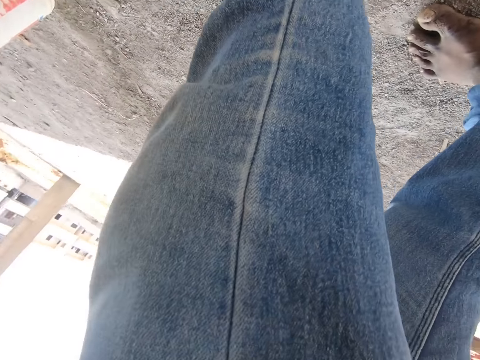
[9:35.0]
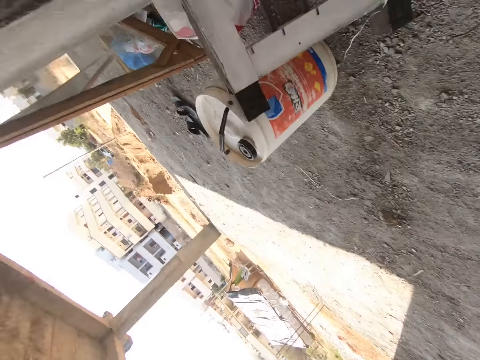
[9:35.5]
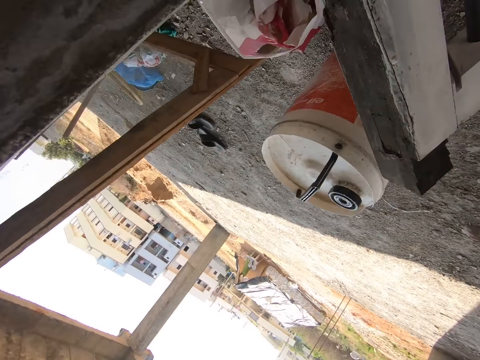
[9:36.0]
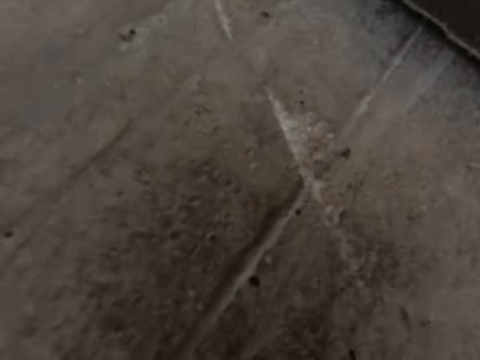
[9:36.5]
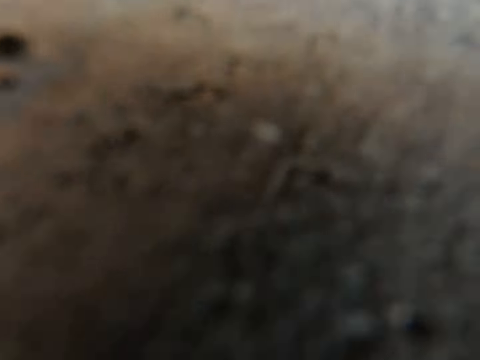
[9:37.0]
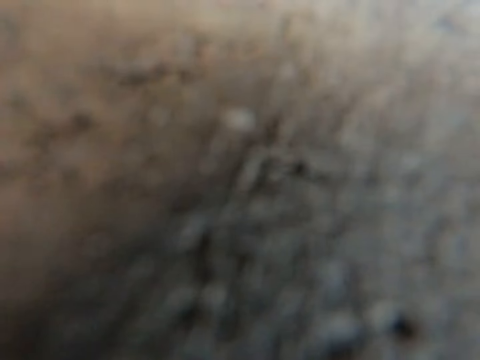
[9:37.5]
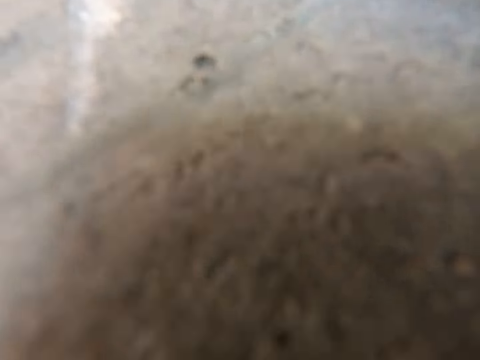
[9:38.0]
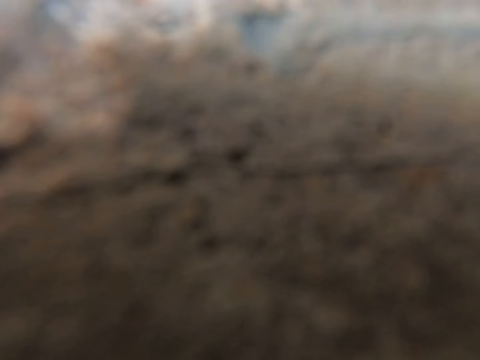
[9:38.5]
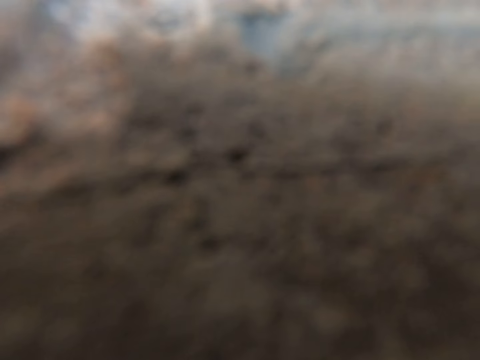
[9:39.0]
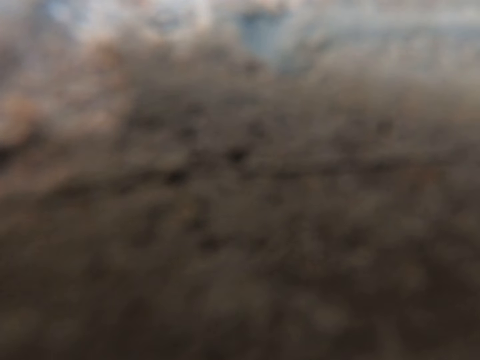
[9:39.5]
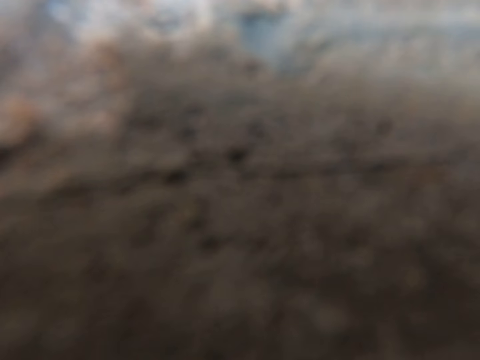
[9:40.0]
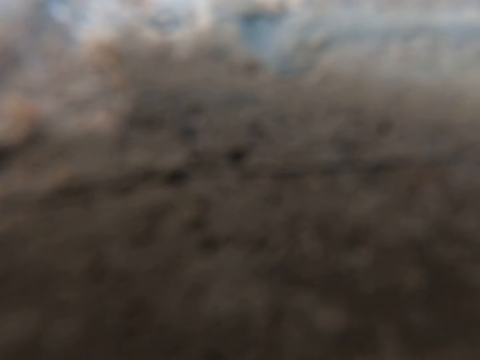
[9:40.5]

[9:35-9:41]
The camera wearer walks around the construction site.
